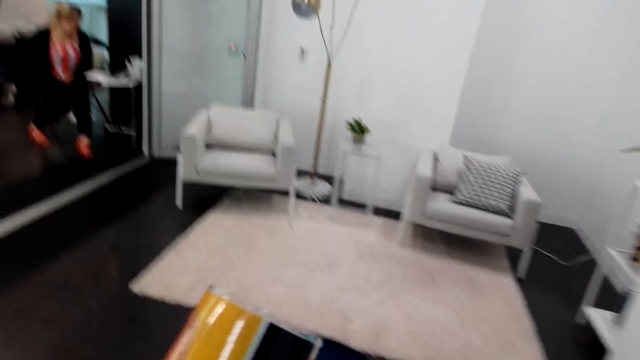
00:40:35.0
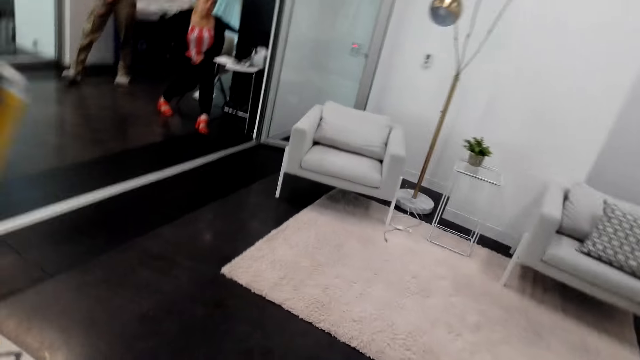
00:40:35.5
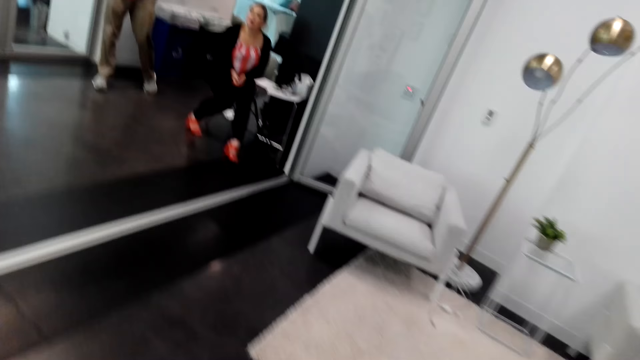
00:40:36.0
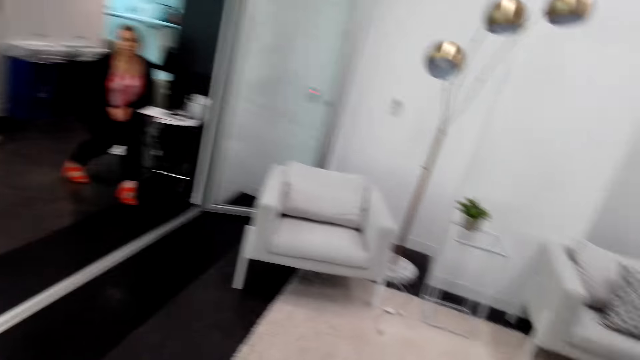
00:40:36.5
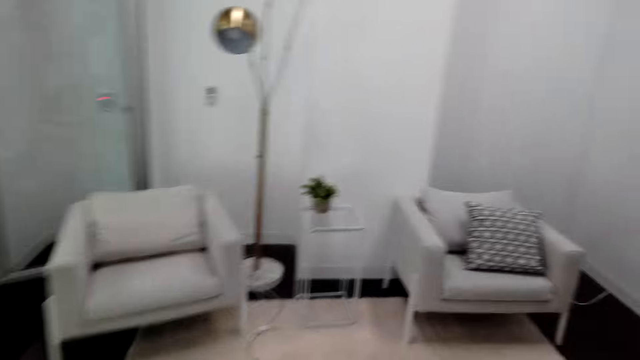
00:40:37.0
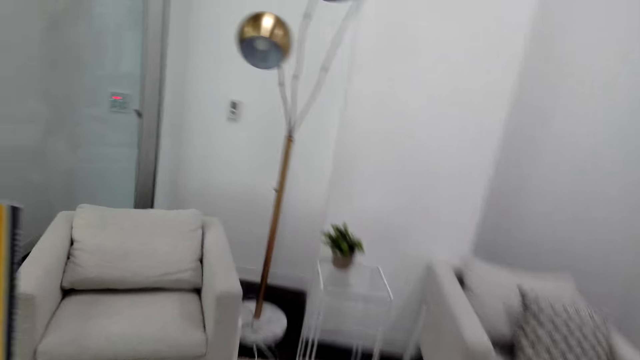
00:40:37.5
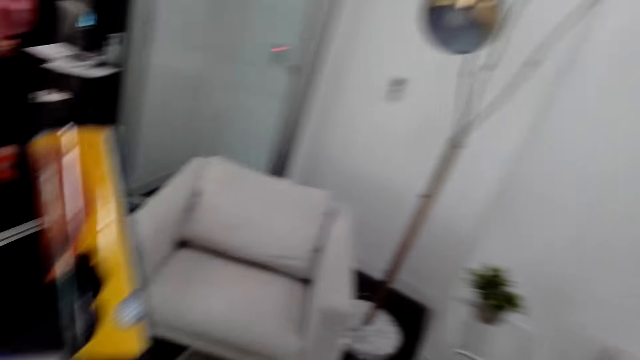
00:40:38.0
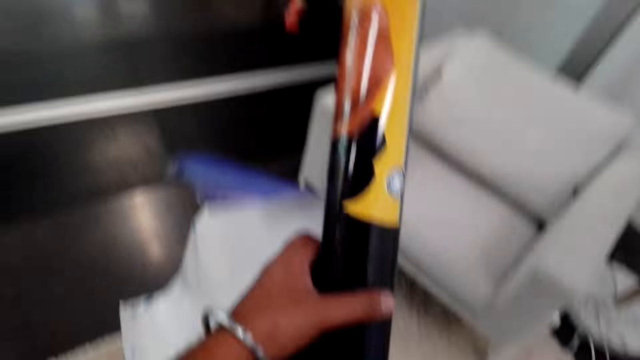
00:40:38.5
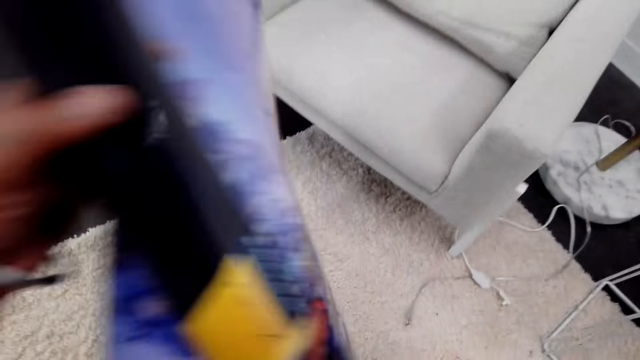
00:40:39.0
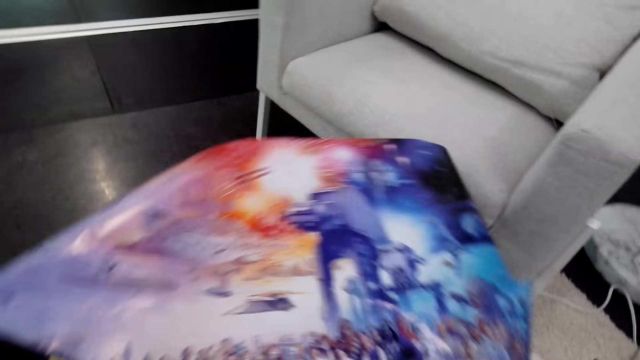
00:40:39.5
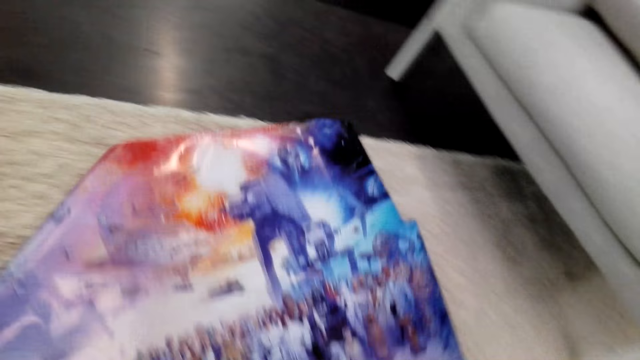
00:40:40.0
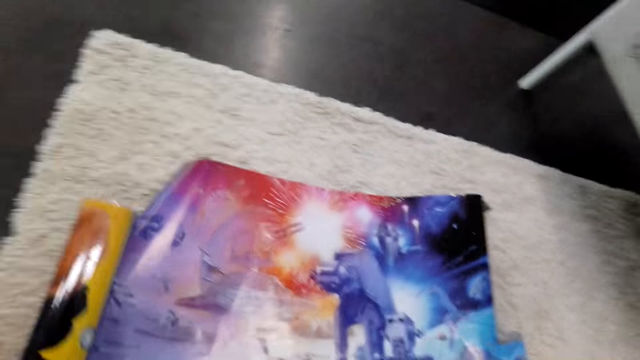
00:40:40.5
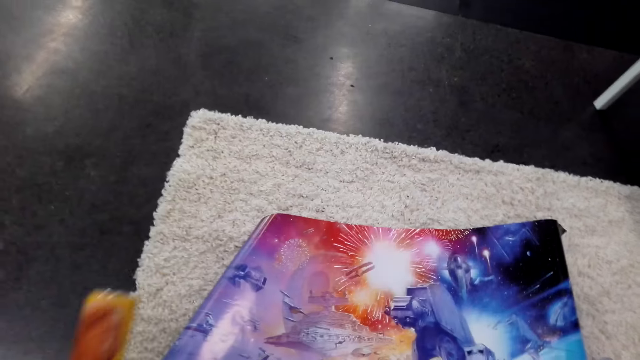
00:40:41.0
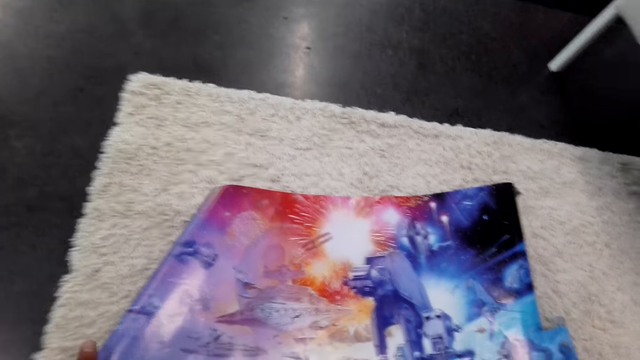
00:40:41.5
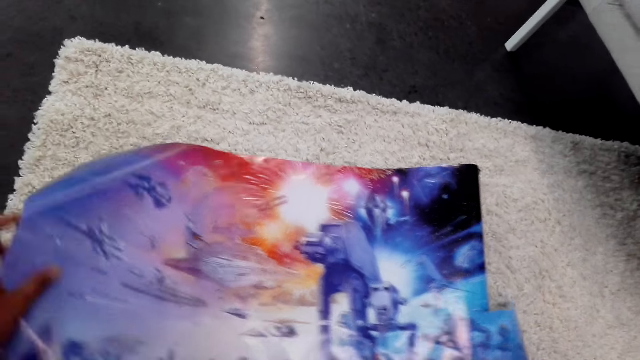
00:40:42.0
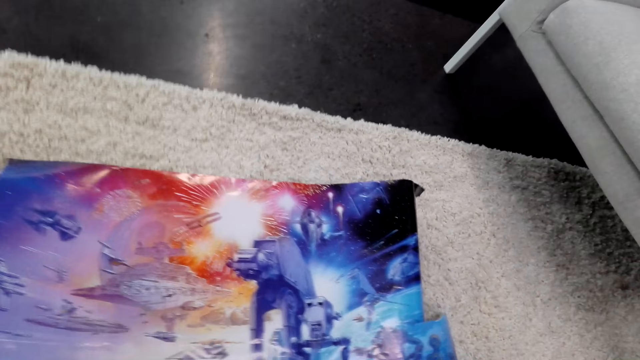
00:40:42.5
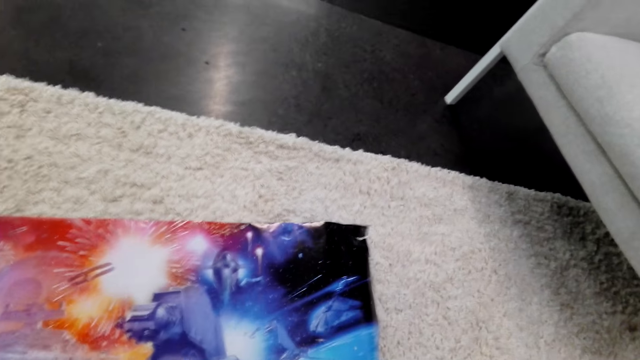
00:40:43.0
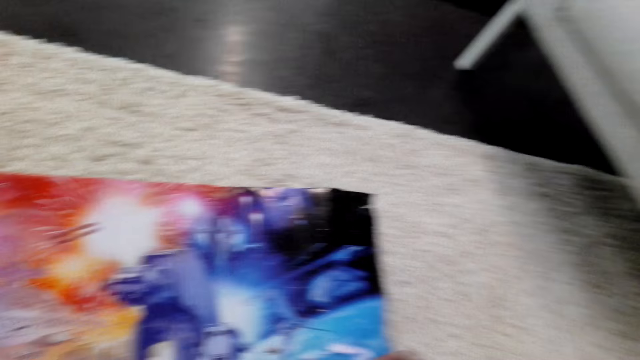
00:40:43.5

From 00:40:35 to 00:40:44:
The camera wearer walks around the room. A lady sits on a chair. A man walks around the room. The camera wearer holds the poster in her hand. The lady sits on the chair. The camera wearer unfolds the poster. She puts the poster on the floor.

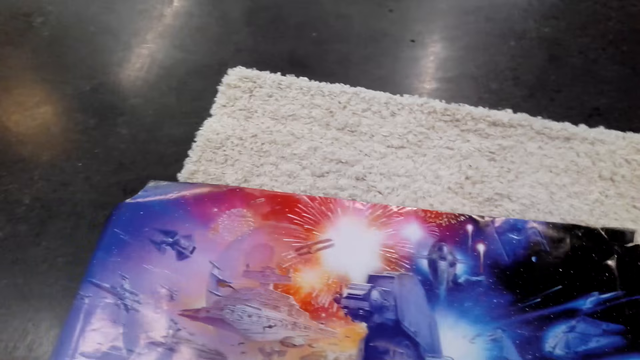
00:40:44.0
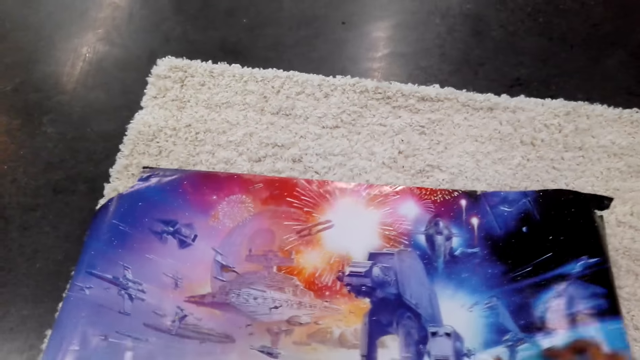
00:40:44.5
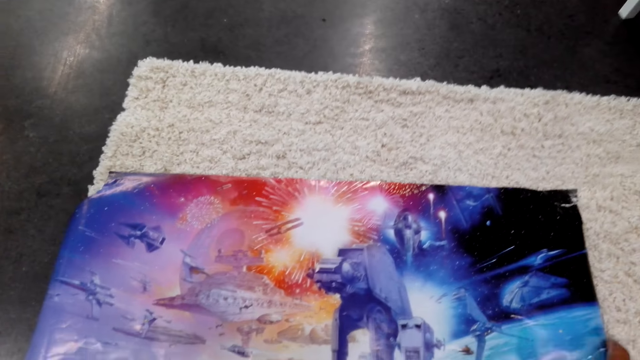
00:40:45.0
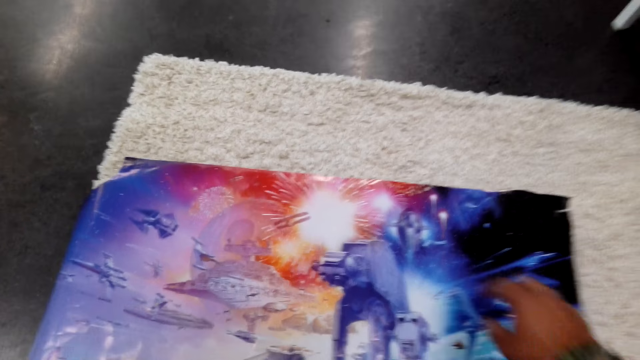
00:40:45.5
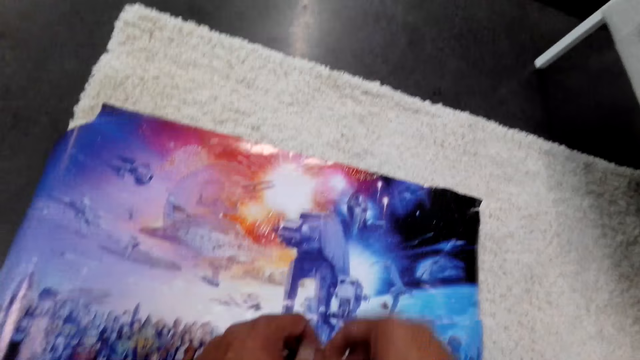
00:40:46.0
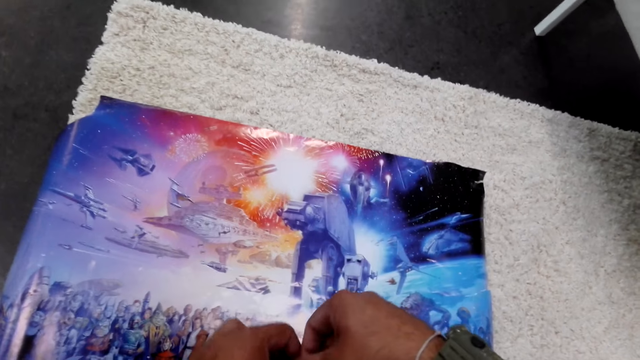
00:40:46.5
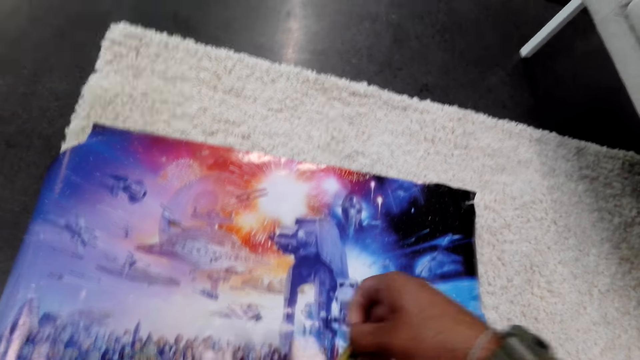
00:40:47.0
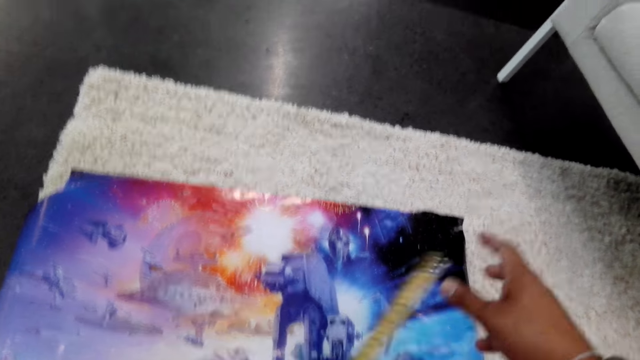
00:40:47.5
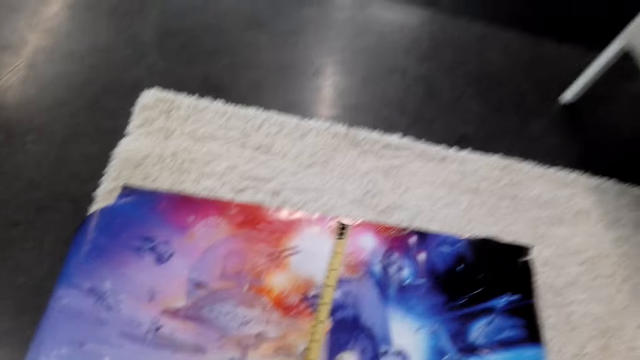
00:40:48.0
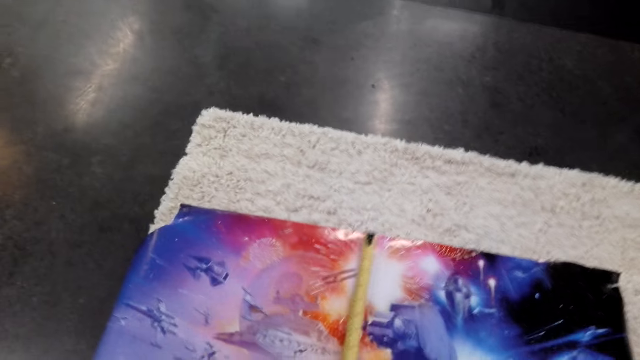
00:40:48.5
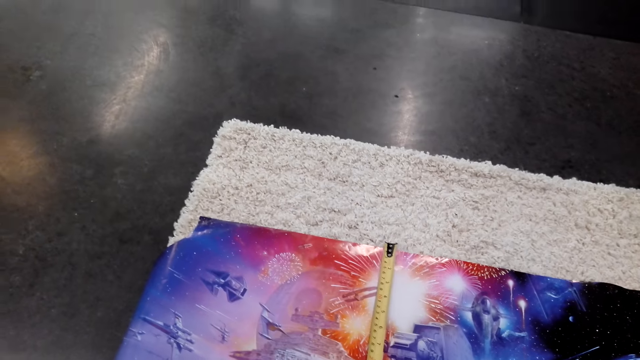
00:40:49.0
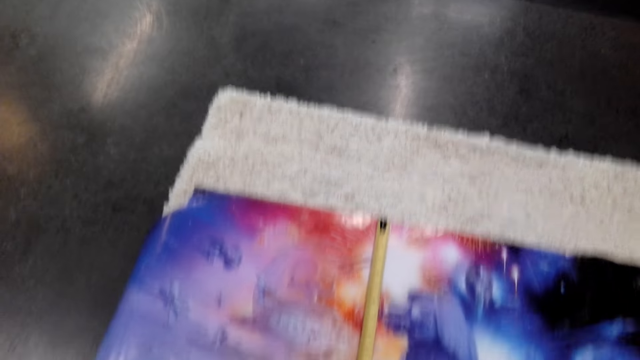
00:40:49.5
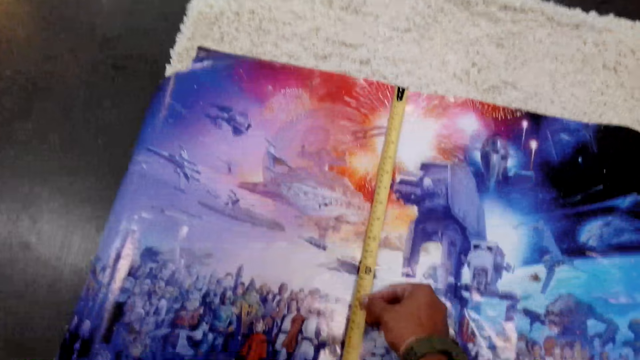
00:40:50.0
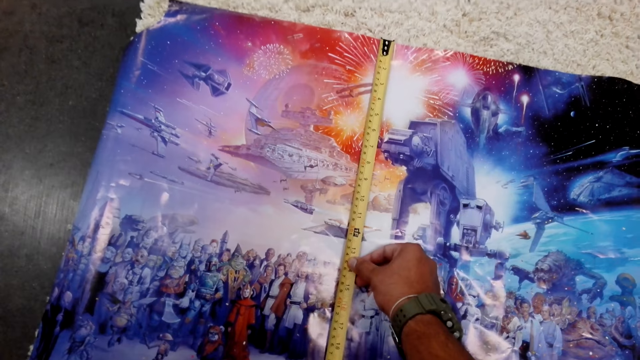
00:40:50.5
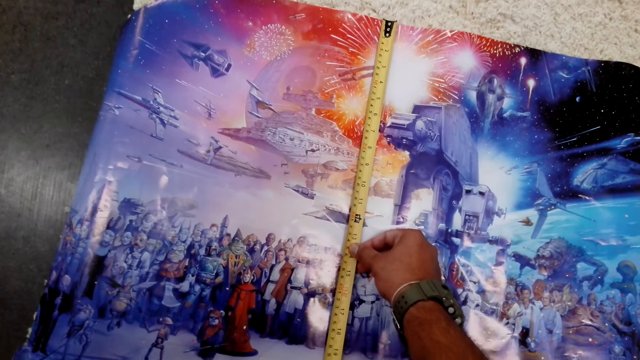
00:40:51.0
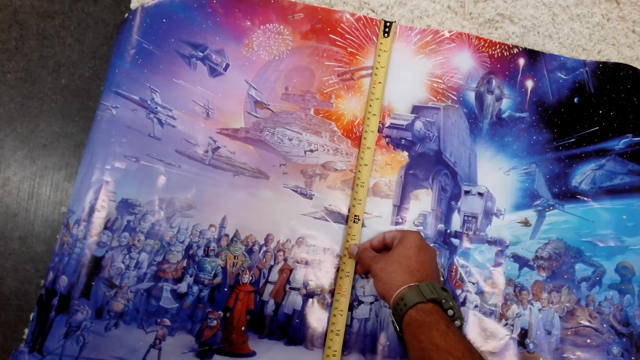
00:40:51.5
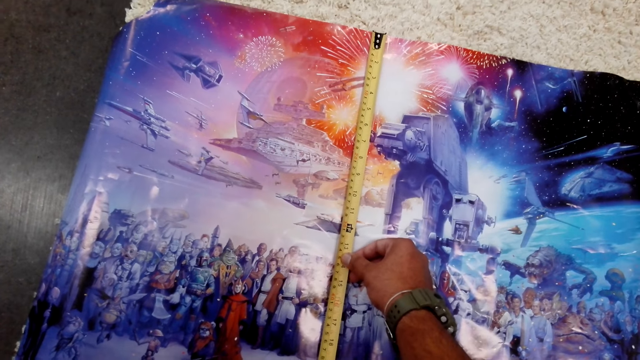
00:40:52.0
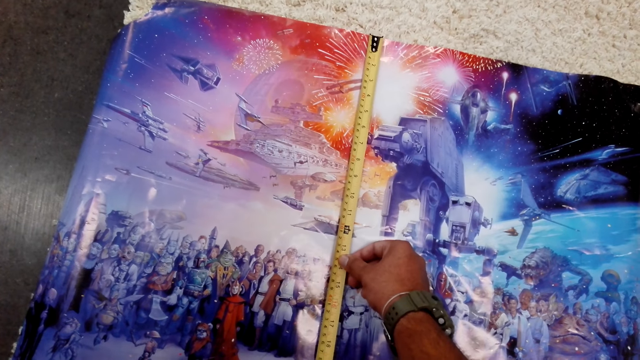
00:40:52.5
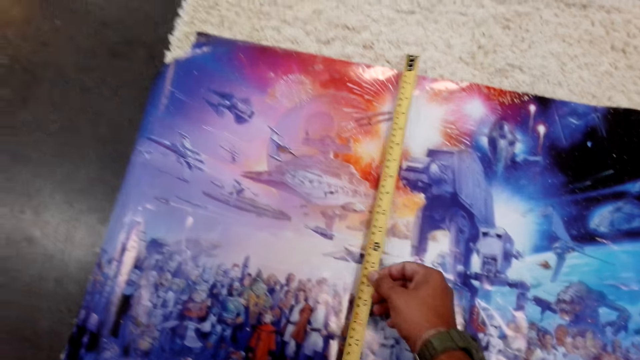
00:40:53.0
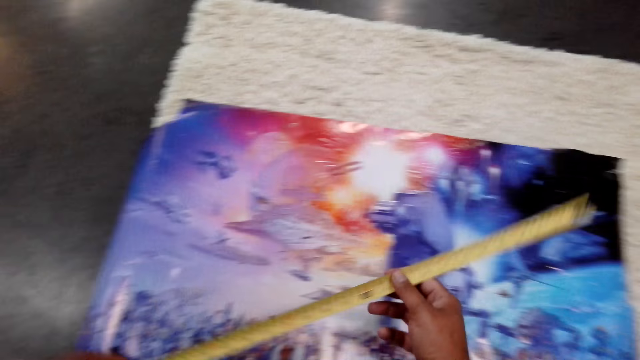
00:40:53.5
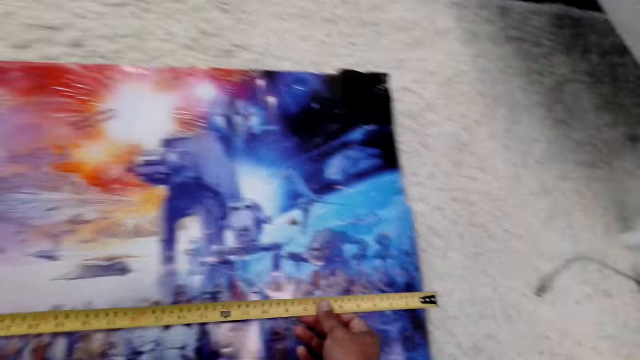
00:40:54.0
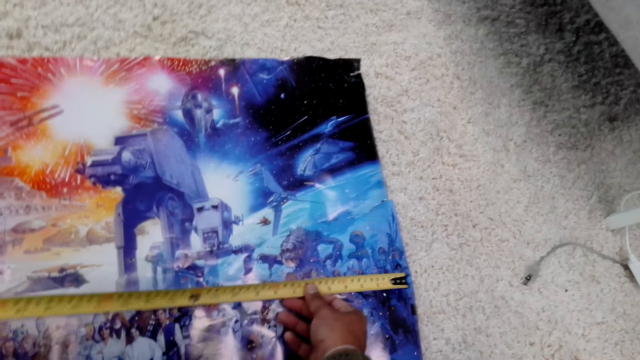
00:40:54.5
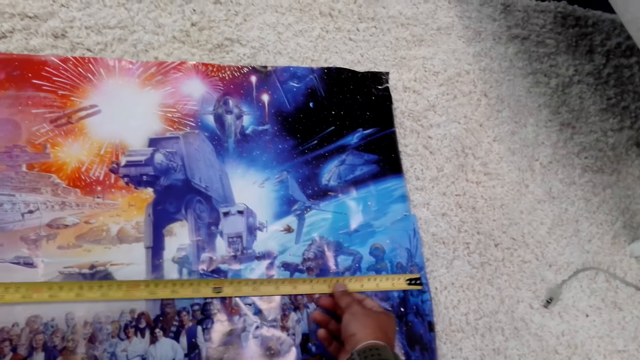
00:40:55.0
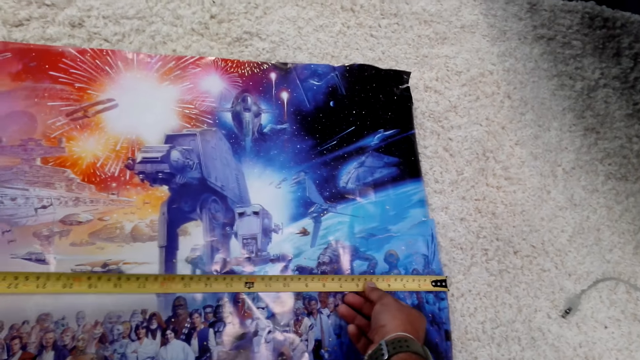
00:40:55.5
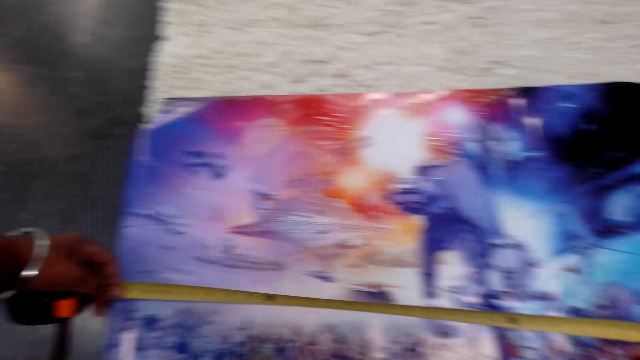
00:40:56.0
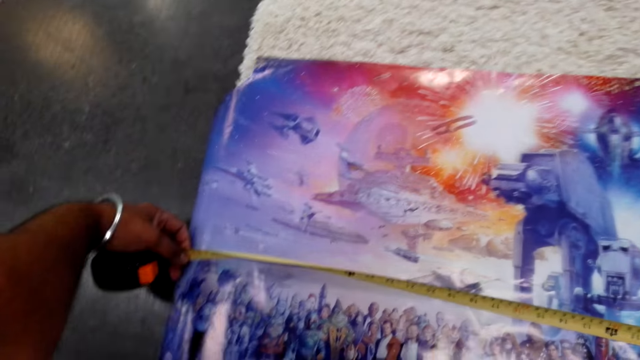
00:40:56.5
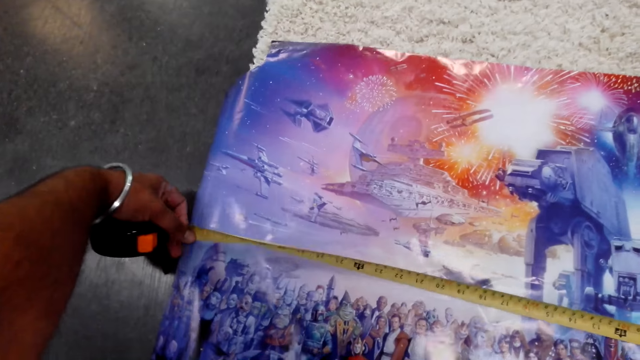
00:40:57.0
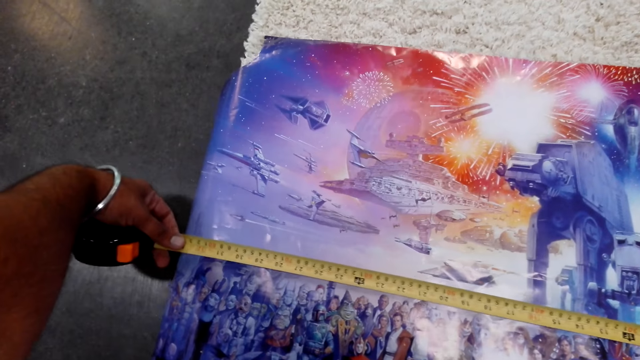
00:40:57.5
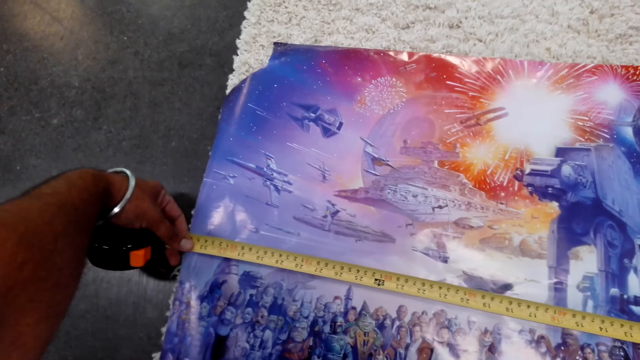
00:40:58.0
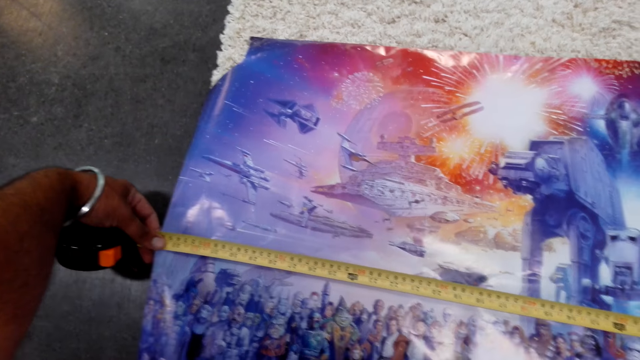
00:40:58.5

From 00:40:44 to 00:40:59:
The camera wearer measures the poster with the metric tape measure or measuring tape. They measure the poster with the measuring tape again.
